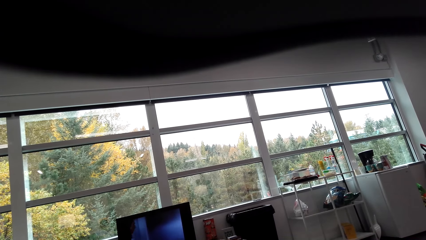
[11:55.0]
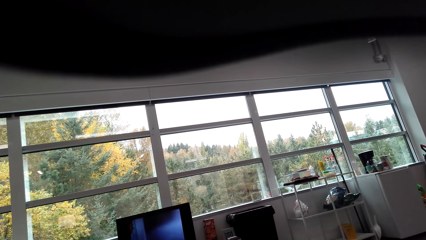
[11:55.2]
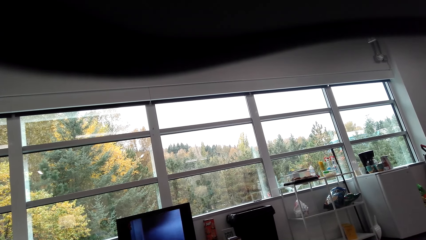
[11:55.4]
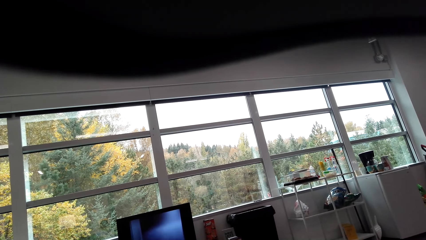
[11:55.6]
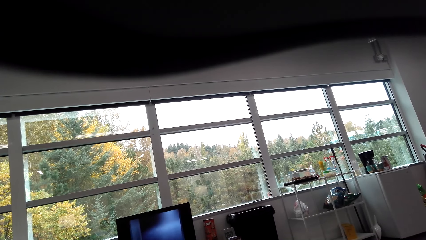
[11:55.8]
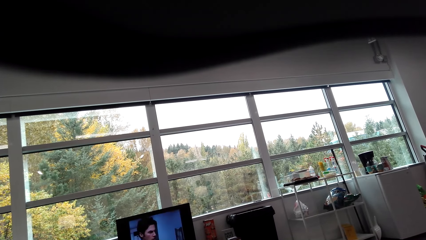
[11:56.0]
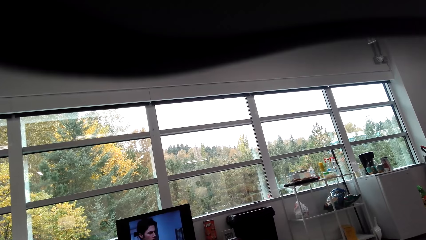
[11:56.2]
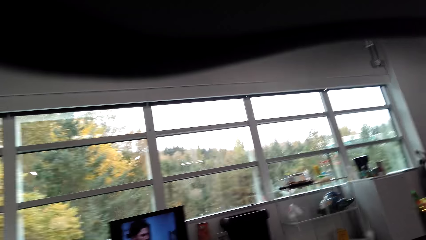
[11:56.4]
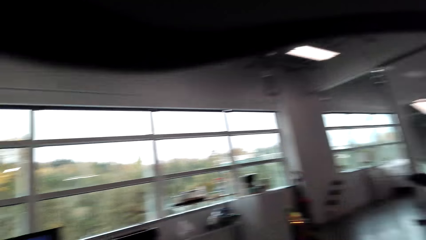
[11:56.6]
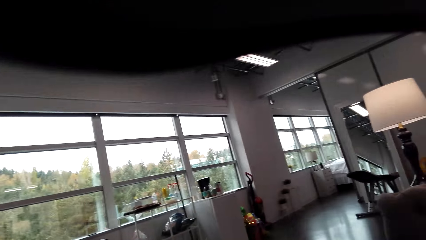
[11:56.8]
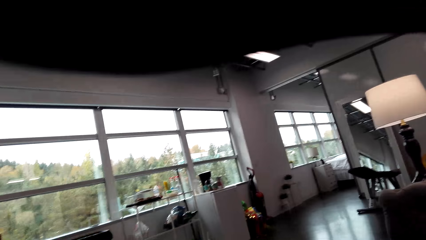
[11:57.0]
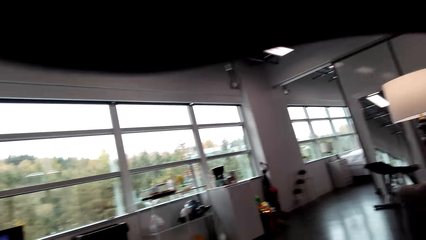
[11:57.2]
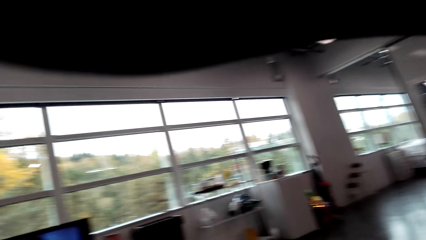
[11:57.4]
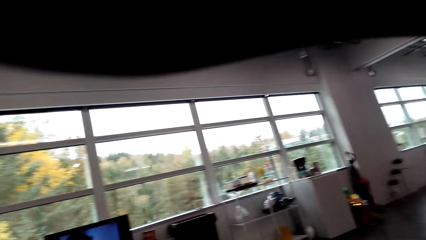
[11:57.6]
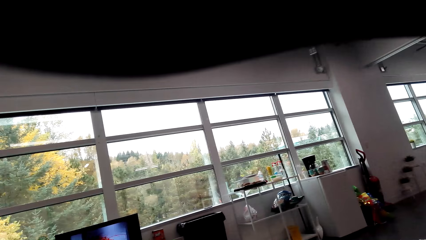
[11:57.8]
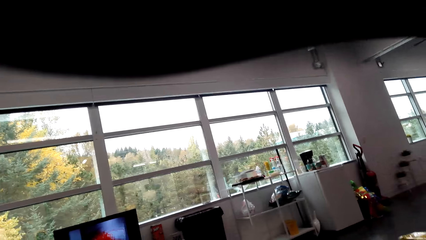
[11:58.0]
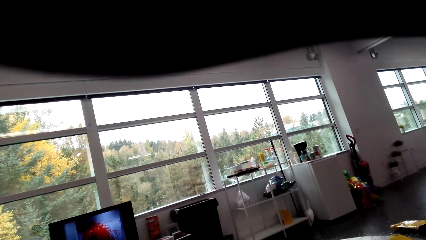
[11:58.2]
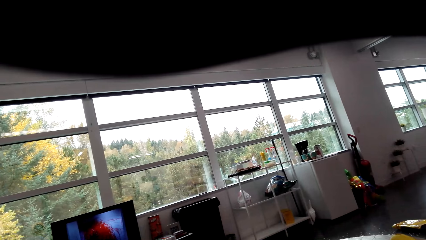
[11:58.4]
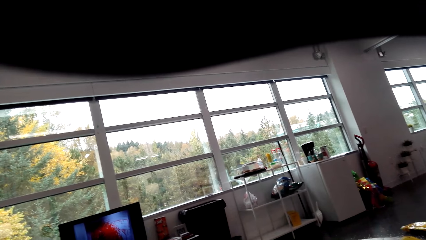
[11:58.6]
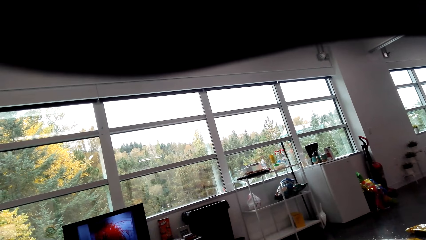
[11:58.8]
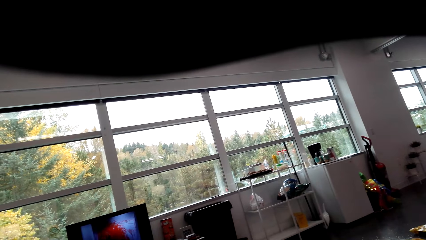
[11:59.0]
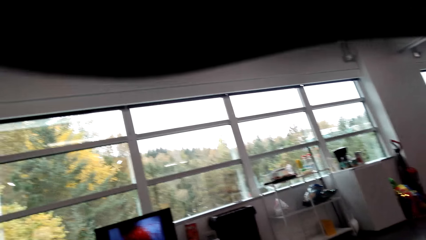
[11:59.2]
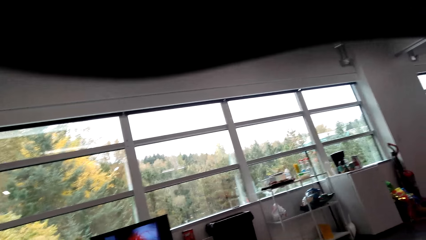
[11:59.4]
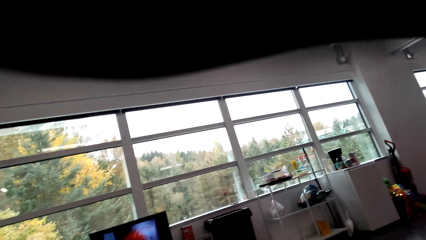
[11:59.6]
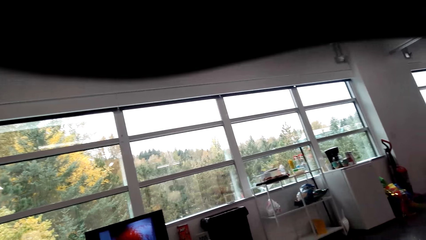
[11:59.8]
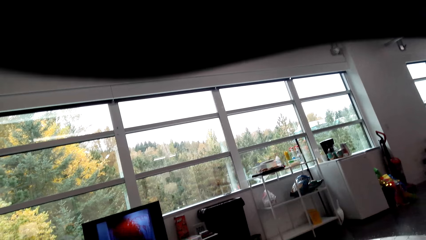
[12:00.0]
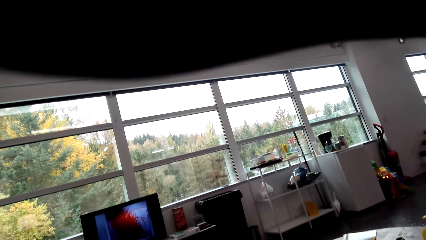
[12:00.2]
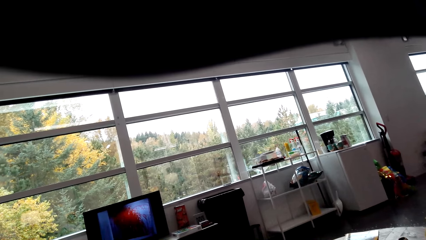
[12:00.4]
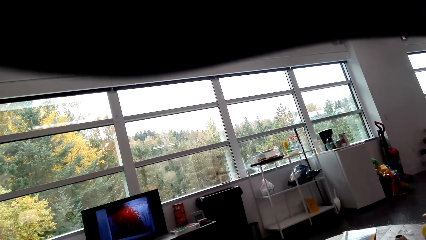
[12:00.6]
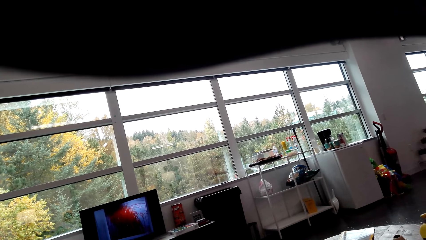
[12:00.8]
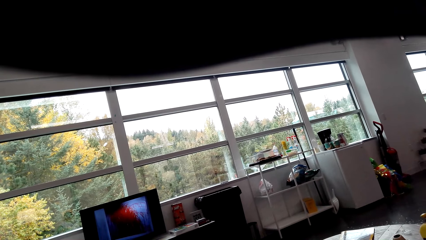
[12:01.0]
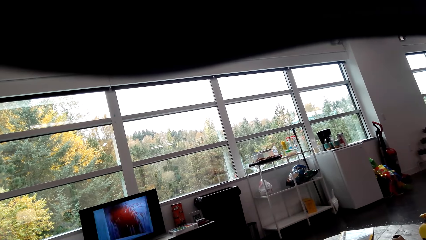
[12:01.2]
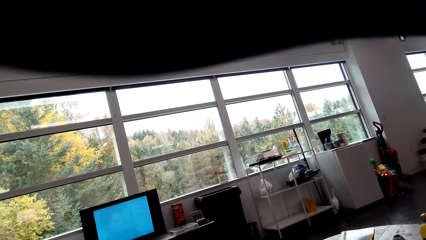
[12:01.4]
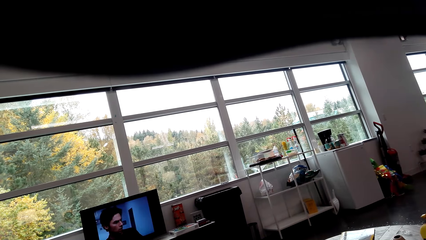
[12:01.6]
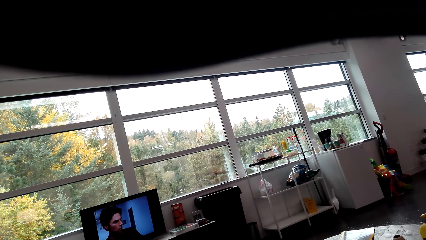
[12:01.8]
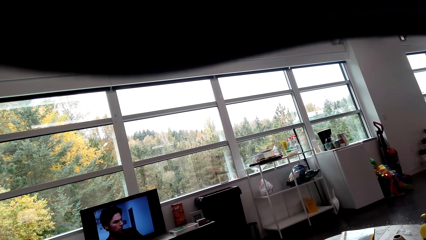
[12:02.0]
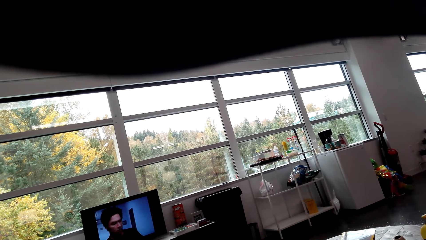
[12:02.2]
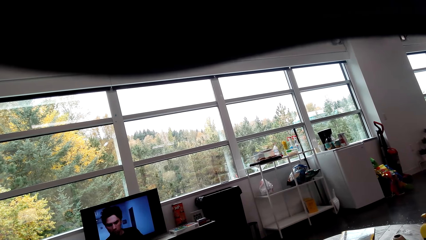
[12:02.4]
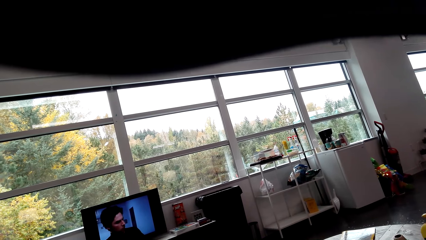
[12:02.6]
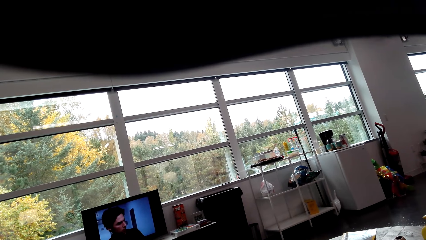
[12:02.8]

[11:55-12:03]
The camera wearer looks around the room. They watch the TV.

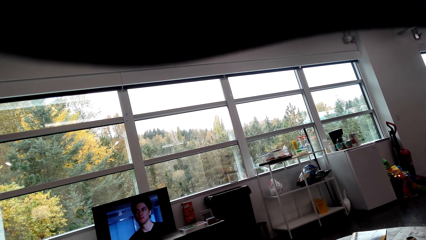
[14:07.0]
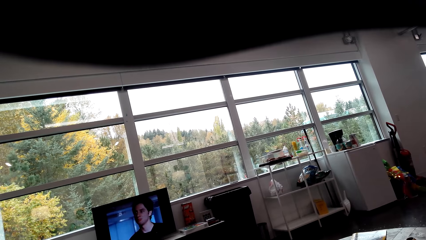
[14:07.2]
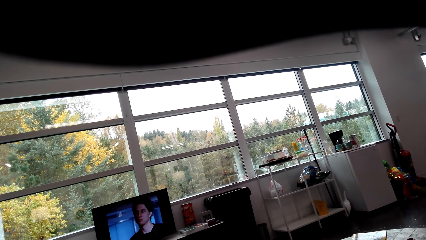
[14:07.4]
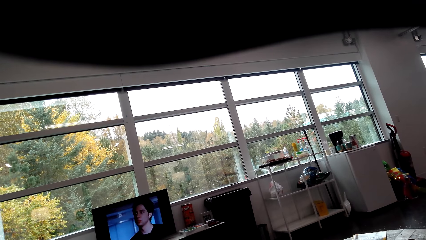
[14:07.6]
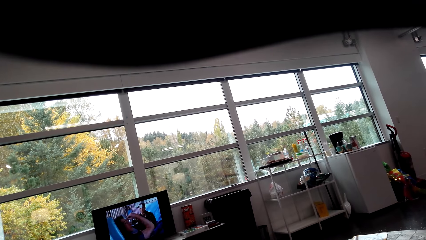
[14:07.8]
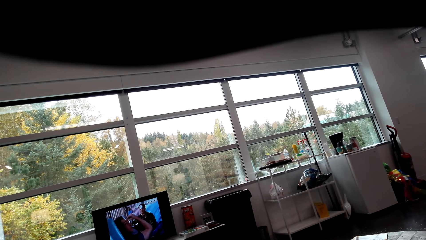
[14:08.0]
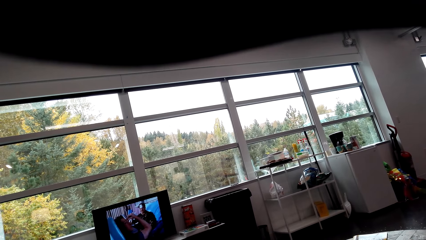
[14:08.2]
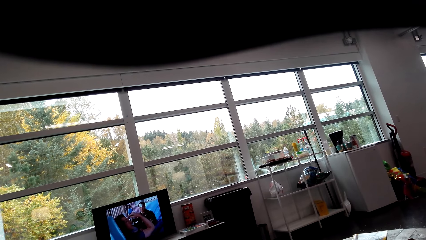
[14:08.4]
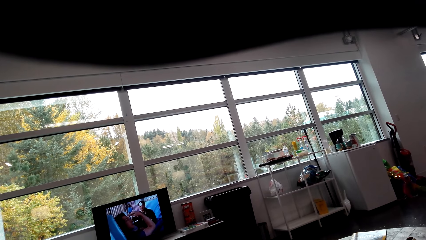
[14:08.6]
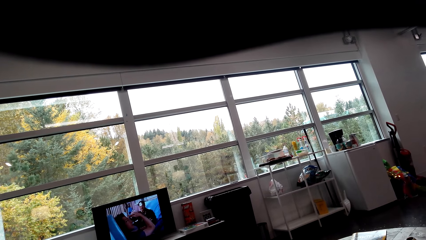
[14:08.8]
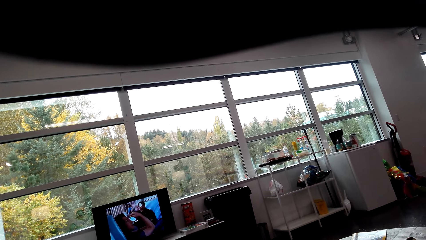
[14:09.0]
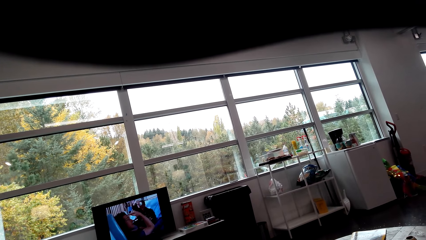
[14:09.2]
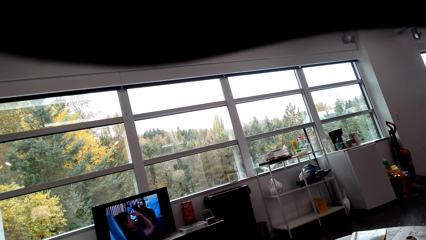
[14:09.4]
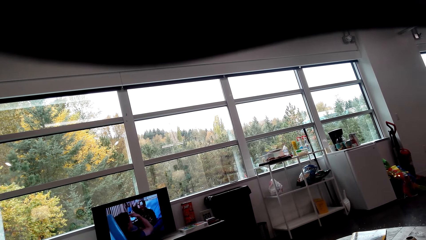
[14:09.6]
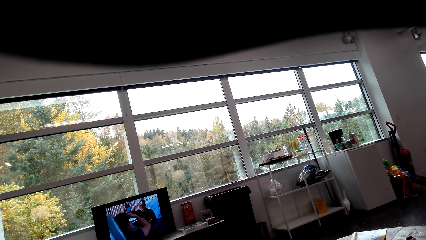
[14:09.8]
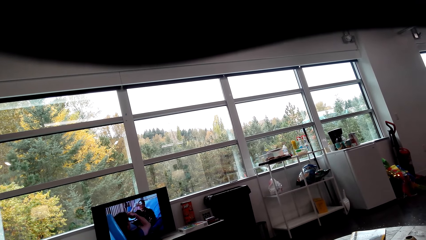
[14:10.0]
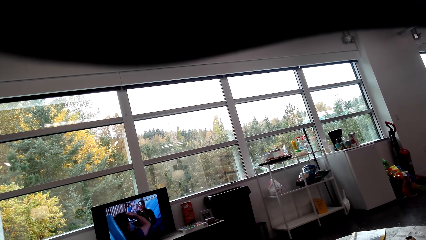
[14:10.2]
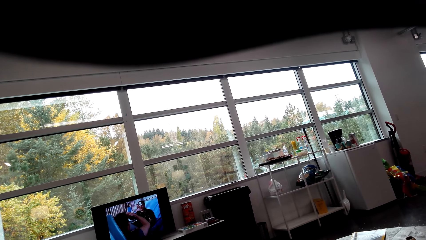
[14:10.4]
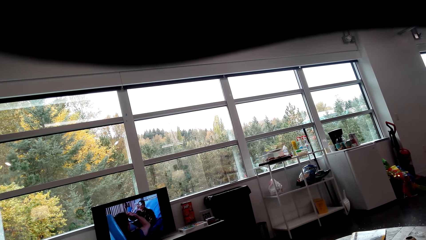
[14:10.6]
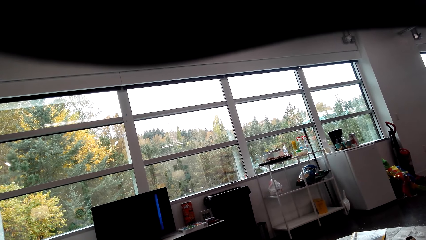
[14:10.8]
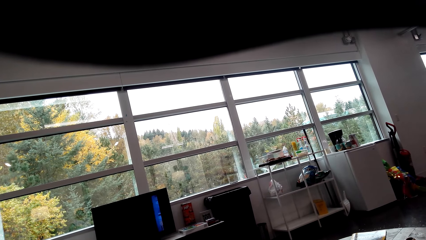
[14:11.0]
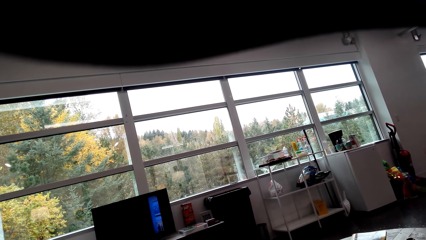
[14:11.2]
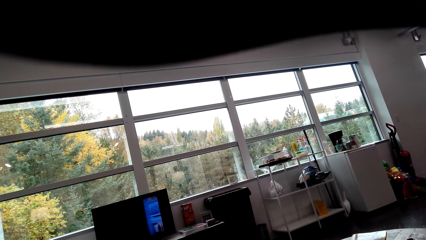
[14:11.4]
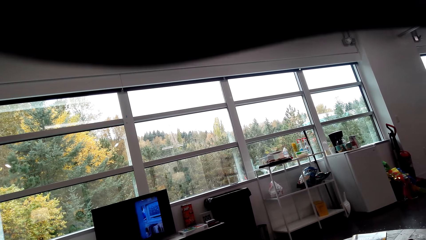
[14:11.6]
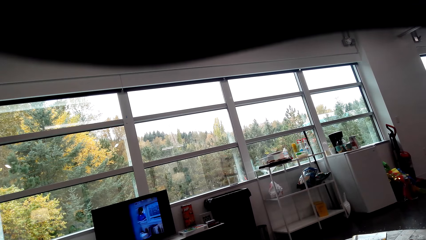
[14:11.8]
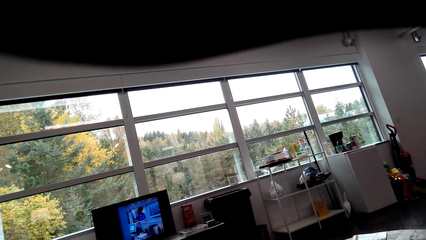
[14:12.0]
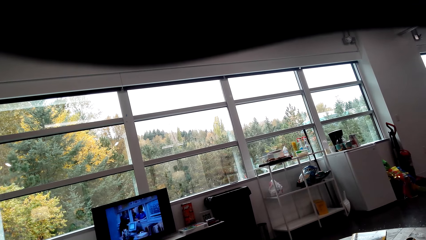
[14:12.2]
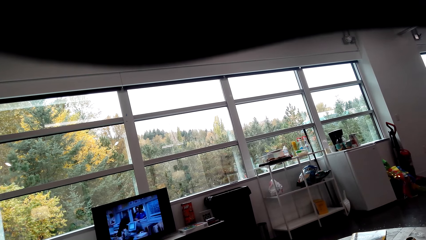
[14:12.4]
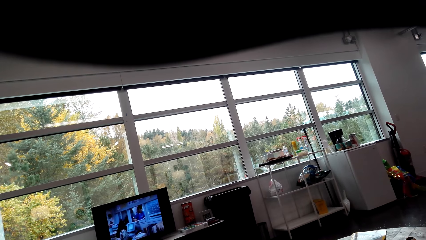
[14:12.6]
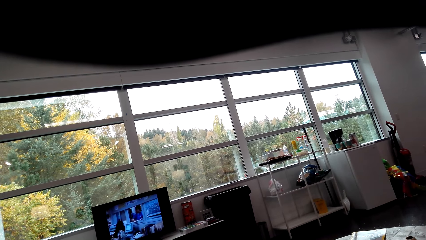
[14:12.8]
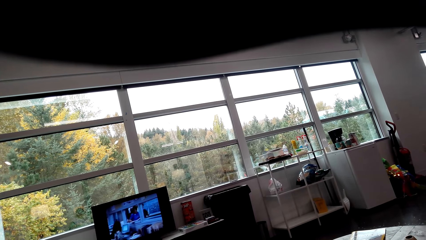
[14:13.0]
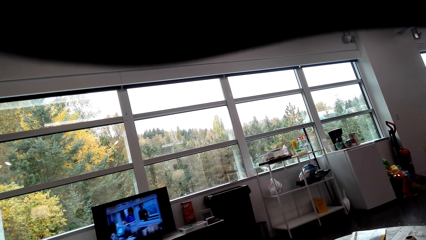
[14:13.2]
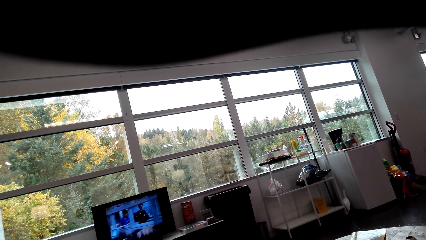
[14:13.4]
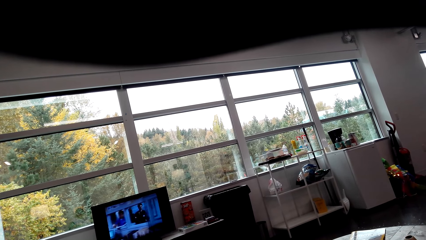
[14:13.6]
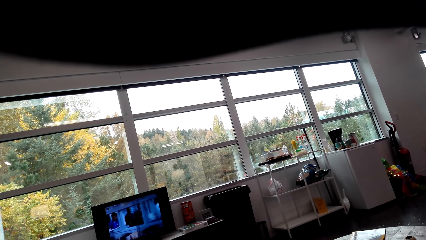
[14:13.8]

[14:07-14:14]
The camera wearer looks at the television.
